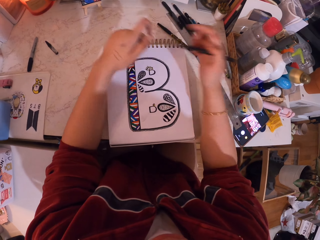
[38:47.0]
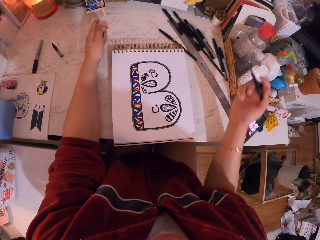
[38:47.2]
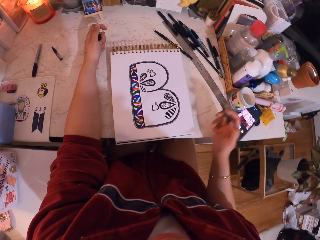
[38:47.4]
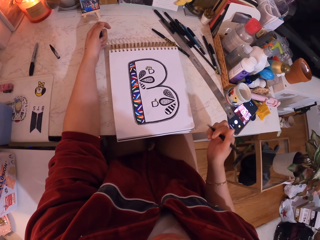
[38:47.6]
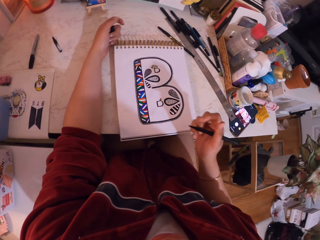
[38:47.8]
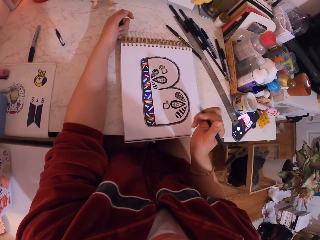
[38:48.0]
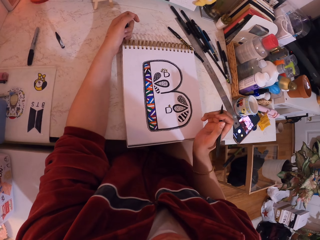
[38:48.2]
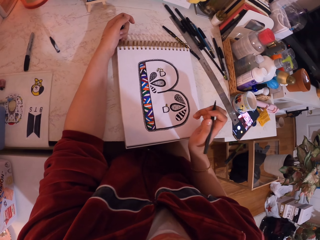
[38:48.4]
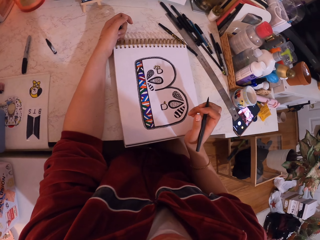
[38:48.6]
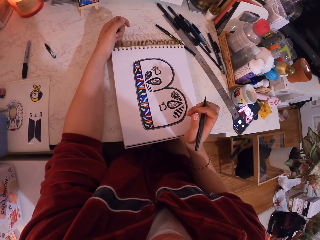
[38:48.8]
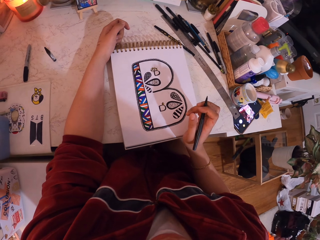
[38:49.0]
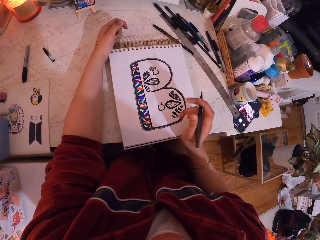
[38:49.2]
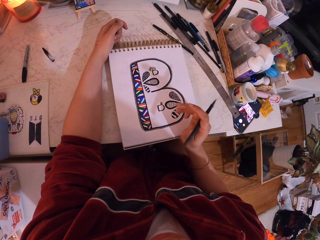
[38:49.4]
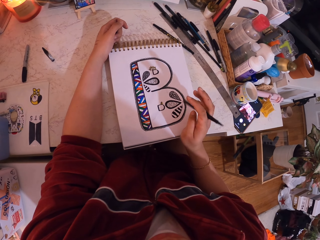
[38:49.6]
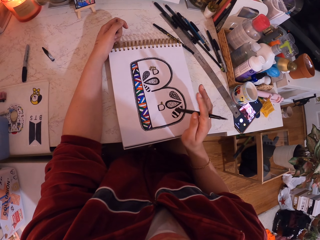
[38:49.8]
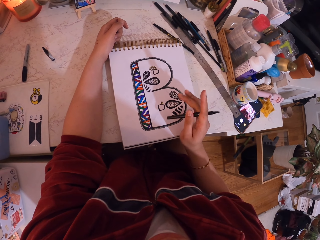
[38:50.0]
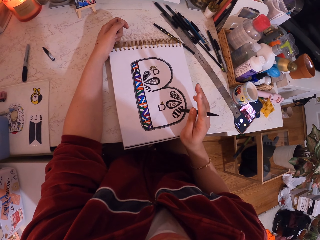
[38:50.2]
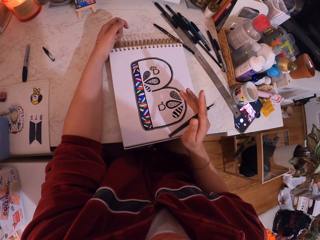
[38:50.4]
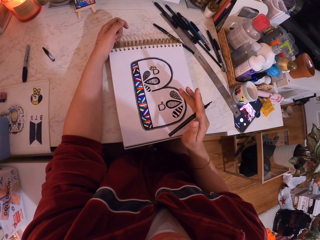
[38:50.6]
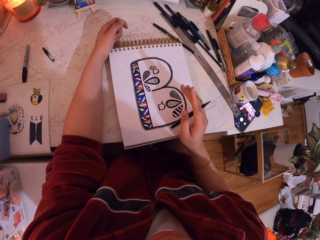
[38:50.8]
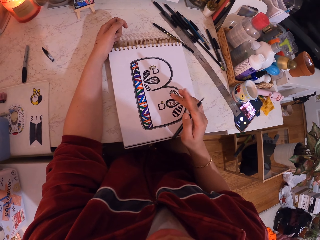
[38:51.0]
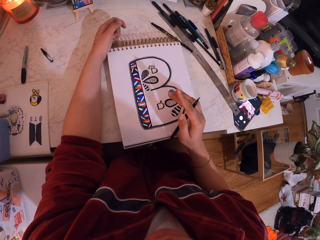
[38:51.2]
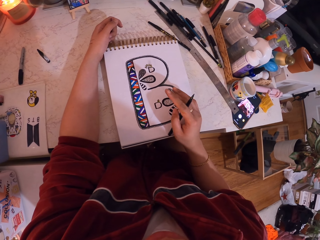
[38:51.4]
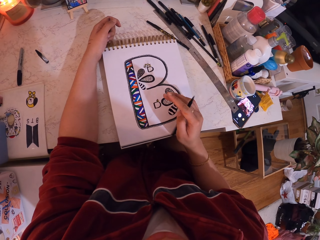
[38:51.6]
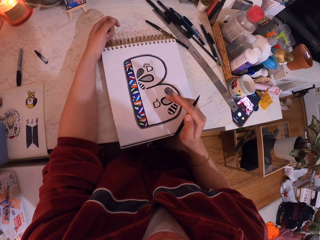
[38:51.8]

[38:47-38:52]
The camera wearer takes a painting pen. They hold the painting pen.
